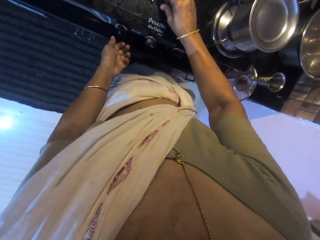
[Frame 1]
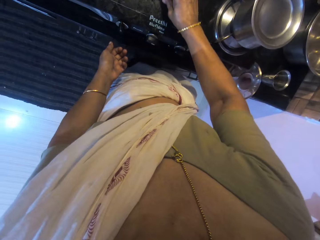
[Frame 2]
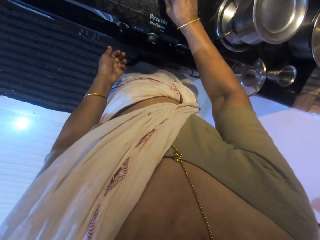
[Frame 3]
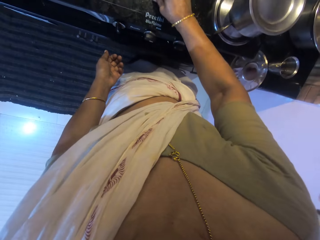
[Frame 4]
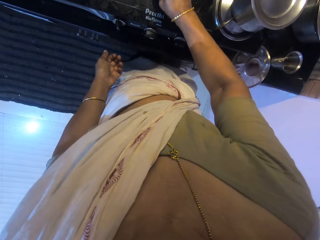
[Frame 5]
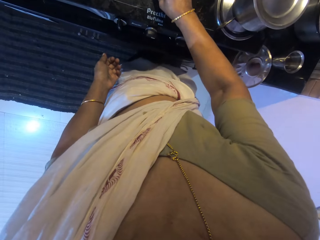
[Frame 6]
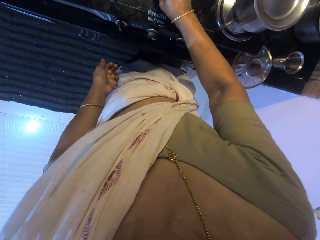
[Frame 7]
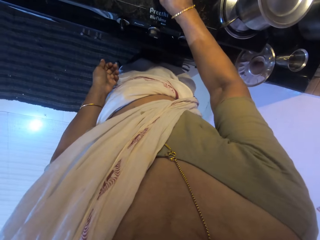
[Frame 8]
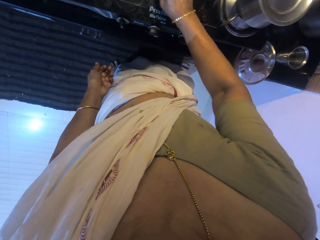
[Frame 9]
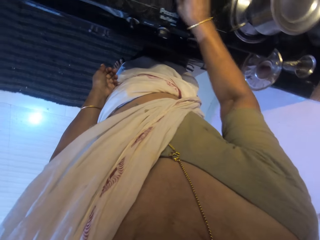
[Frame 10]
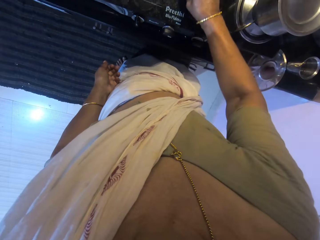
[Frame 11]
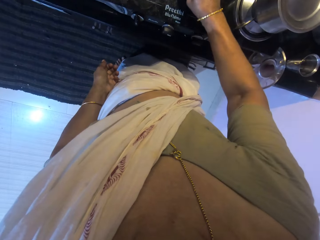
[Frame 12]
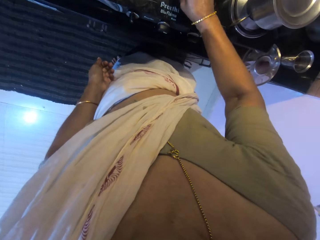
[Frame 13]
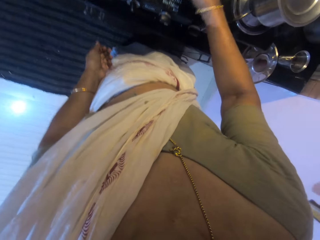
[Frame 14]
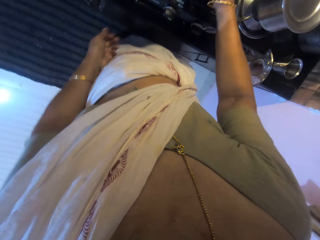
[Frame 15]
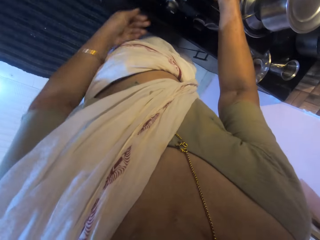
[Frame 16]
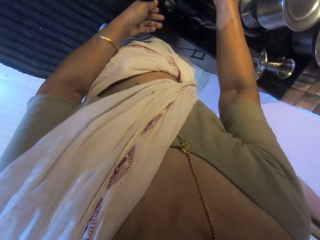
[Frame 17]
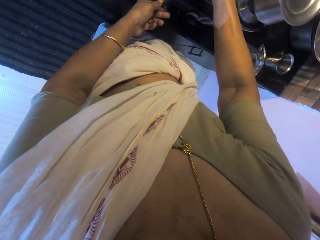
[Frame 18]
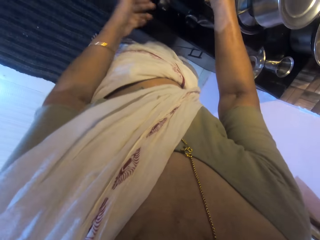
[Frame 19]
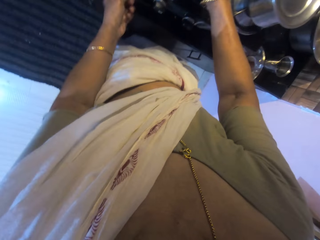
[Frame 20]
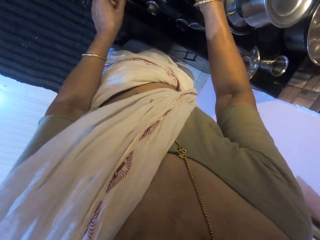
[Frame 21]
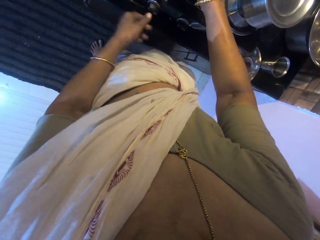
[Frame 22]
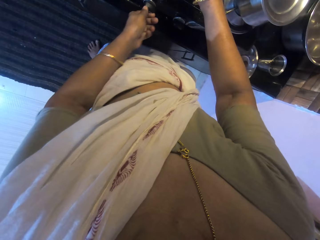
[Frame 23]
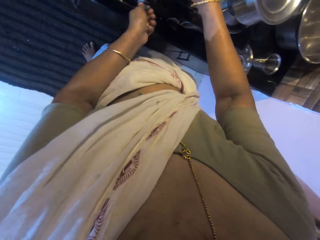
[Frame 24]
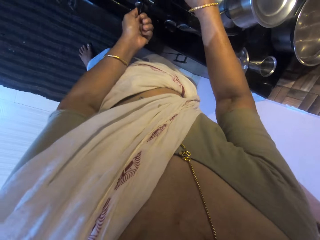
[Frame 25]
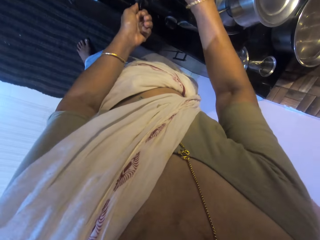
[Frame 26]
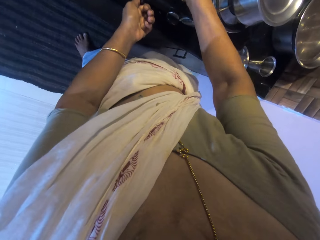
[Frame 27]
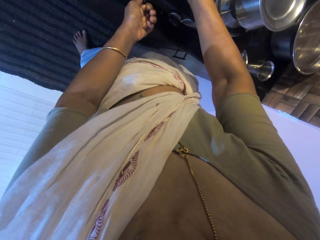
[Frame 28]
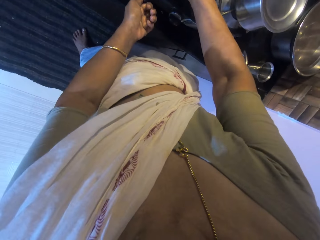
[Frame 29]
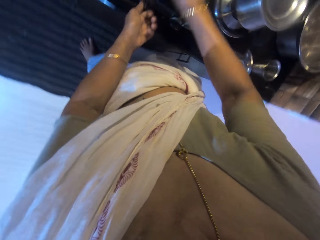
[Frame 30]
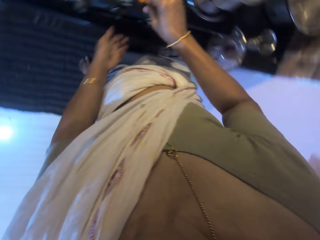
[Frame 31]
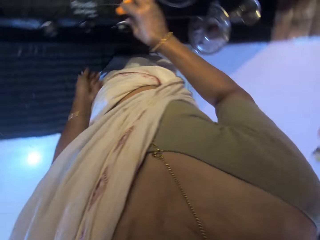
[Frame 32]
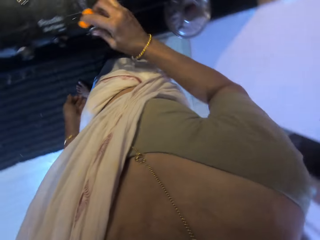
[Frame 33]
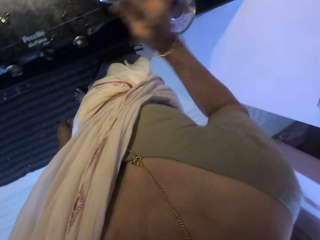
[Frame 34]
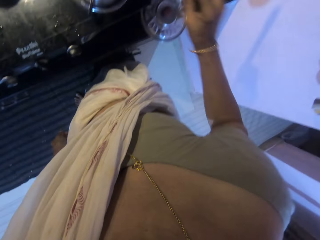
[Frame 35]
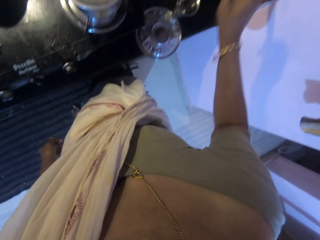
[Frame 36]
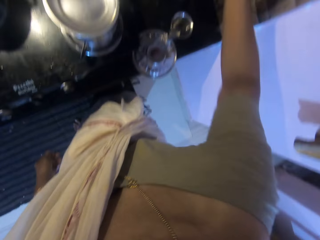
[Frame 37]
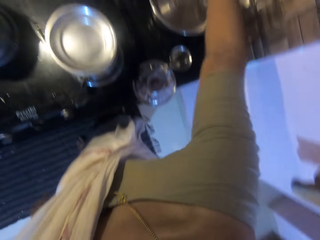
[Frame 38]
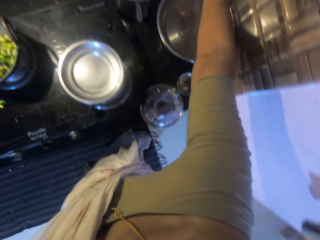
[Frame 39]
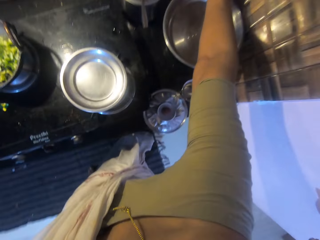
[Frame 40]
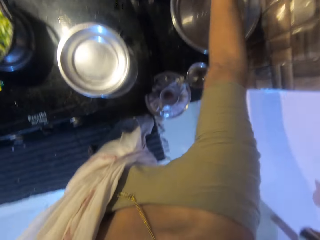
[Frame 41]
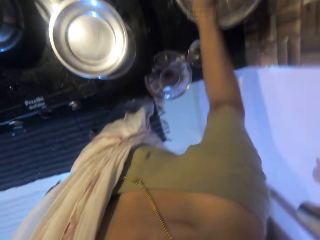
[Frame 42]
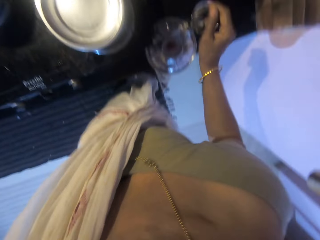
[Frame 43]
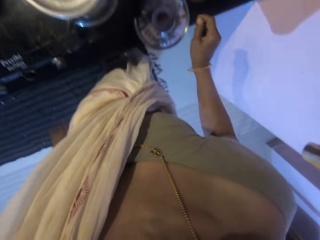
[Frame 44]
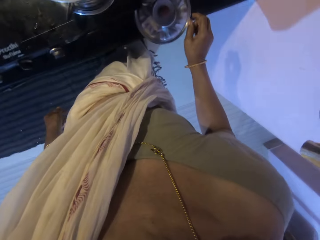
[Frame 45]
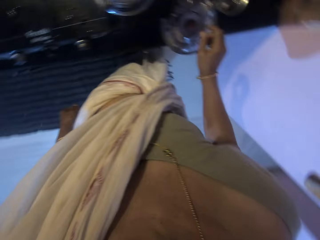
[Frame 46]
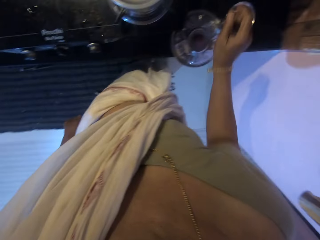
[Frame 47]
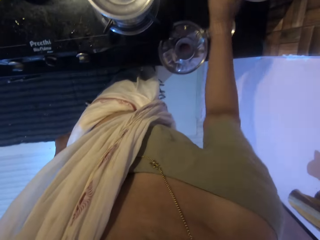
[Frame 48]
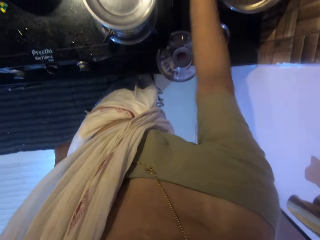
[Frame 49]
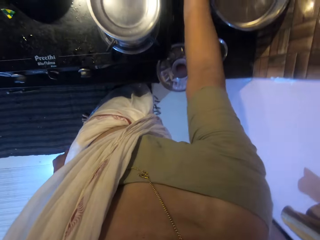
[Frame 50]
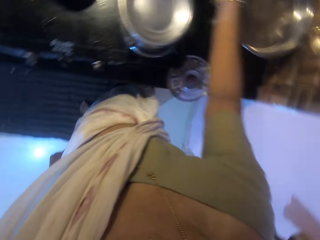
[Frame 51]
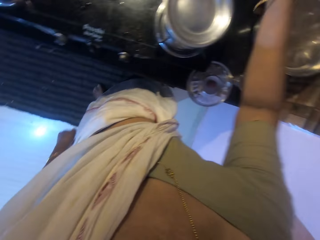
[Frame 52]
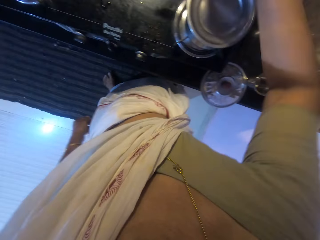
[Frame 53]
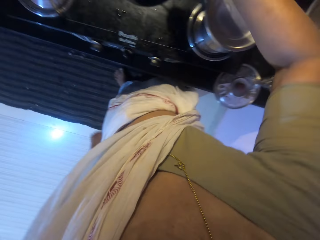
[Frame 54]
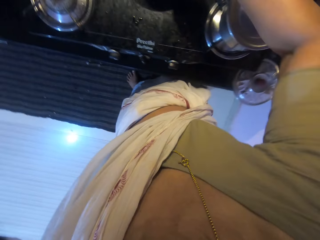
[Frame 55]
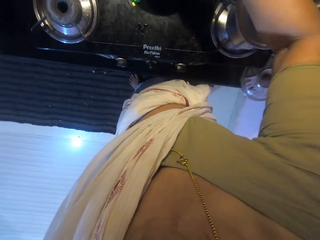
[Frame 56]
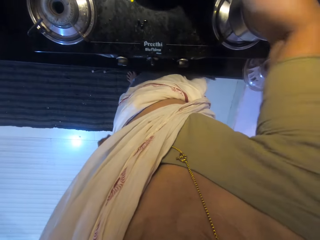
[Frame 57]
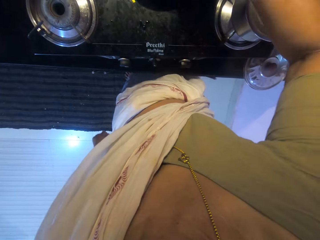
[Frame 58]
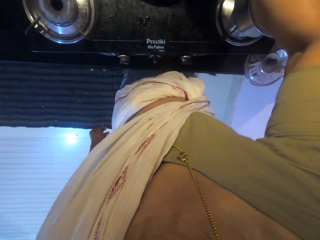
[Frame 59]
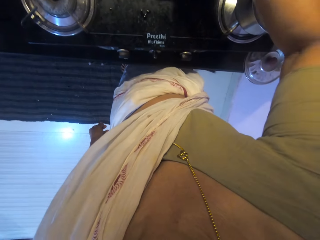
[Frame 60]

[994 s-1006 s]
The camera wearer lights the cooker with the lighter in her right hand. She puts something on the cooker. She turns a gas knob on the cooker with her left hand. She turns the gas knob again. She lights the cooker with the lighter in her right hand. She opens the cooker. She drops the lighter on the countertop with her right hand. She touches something.

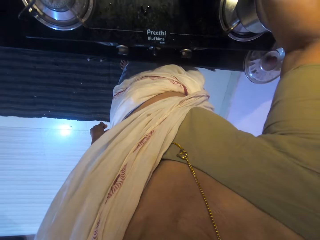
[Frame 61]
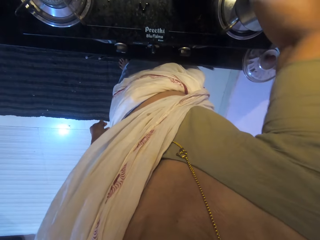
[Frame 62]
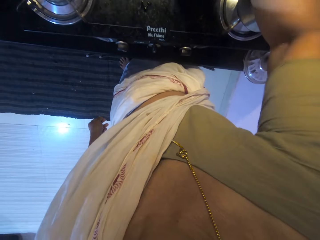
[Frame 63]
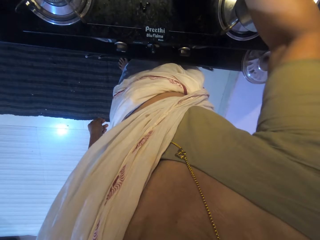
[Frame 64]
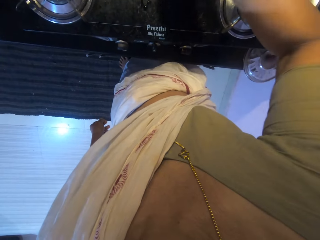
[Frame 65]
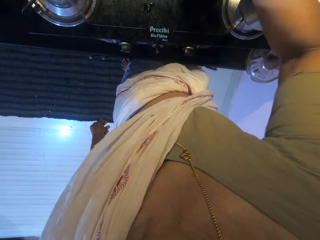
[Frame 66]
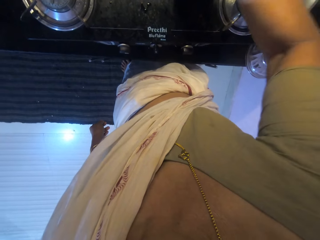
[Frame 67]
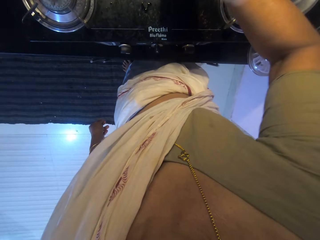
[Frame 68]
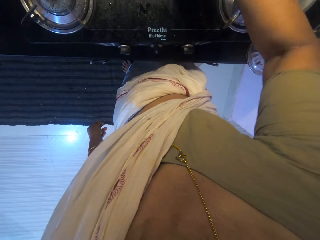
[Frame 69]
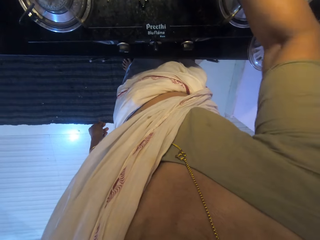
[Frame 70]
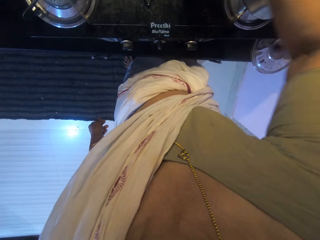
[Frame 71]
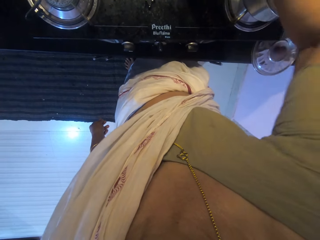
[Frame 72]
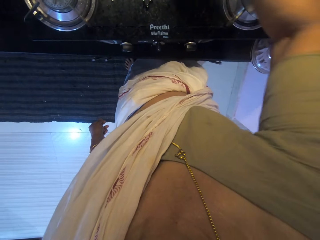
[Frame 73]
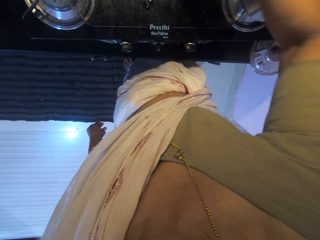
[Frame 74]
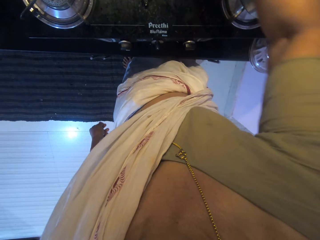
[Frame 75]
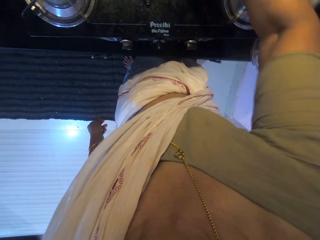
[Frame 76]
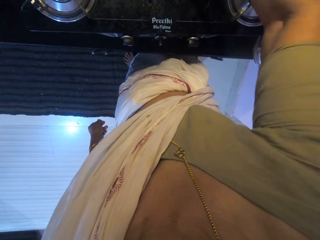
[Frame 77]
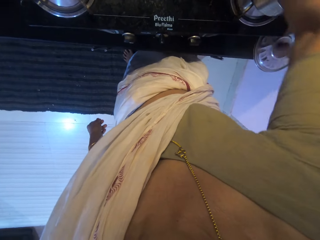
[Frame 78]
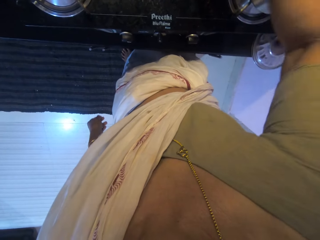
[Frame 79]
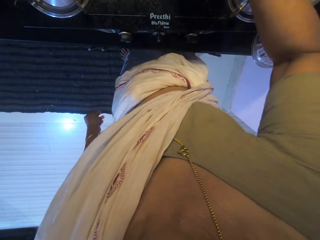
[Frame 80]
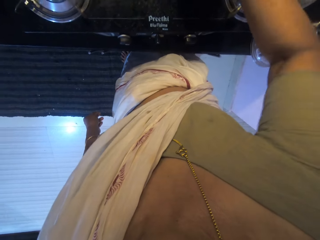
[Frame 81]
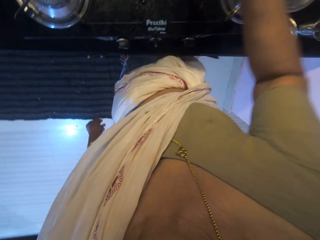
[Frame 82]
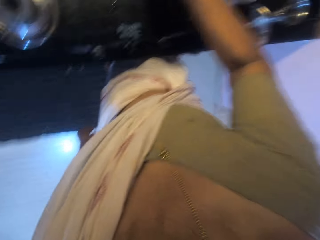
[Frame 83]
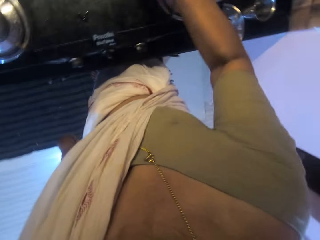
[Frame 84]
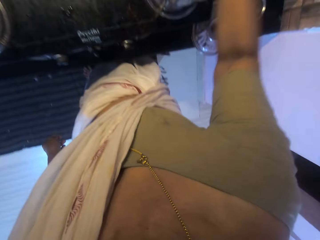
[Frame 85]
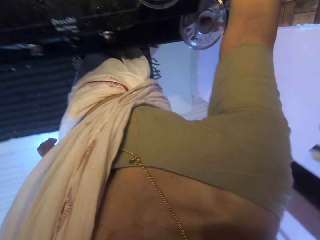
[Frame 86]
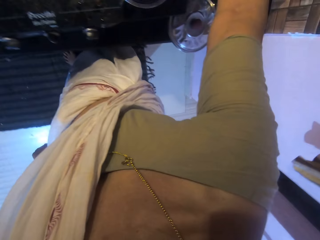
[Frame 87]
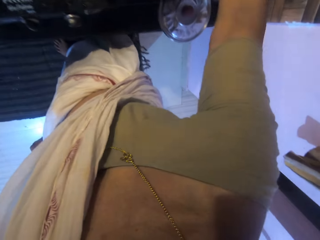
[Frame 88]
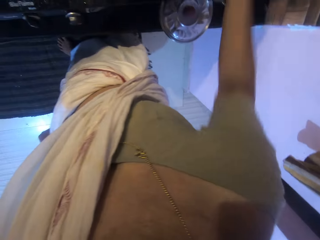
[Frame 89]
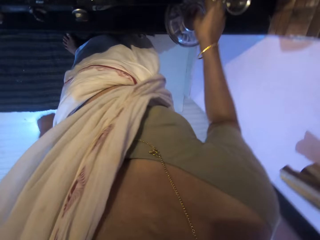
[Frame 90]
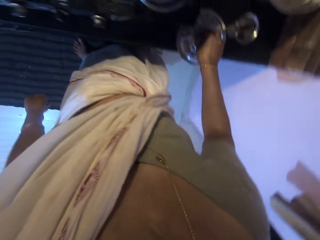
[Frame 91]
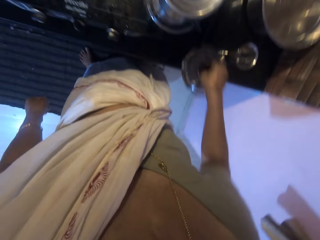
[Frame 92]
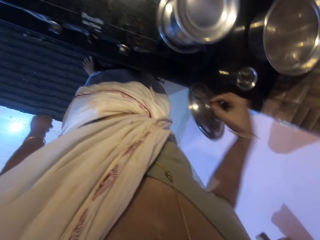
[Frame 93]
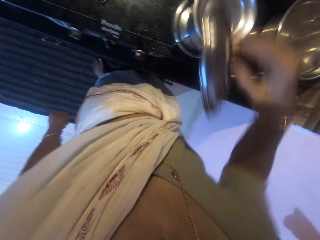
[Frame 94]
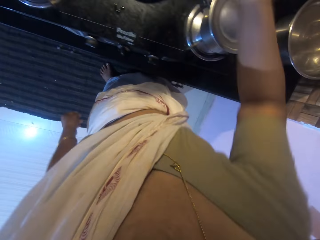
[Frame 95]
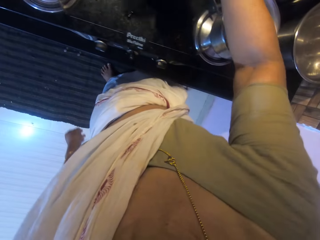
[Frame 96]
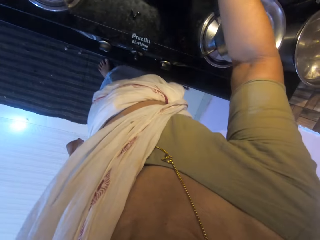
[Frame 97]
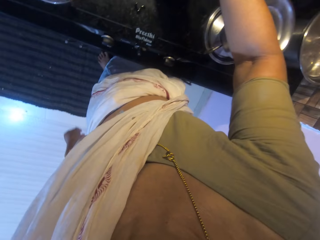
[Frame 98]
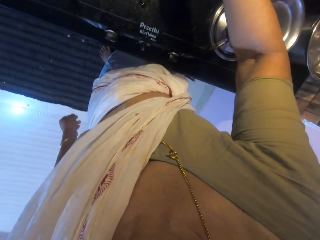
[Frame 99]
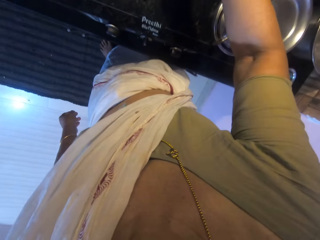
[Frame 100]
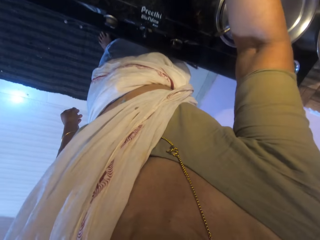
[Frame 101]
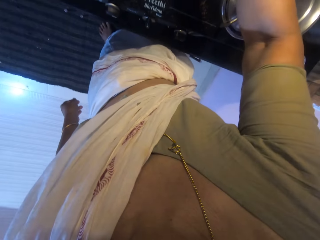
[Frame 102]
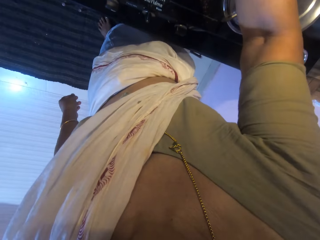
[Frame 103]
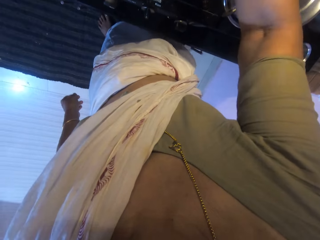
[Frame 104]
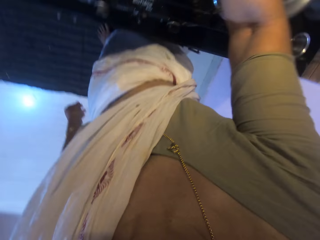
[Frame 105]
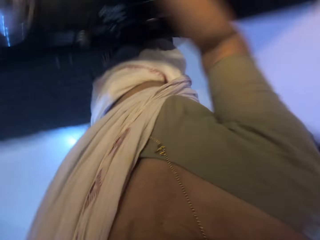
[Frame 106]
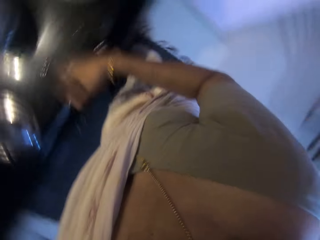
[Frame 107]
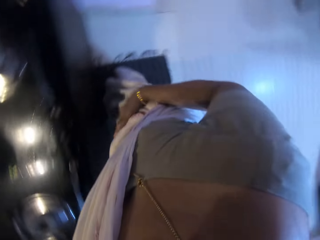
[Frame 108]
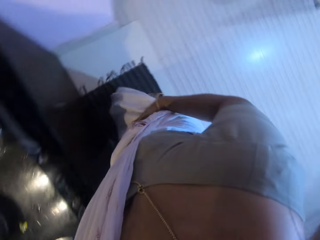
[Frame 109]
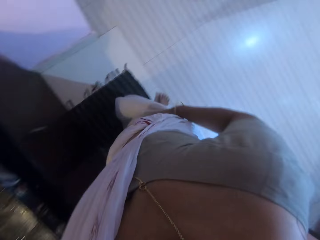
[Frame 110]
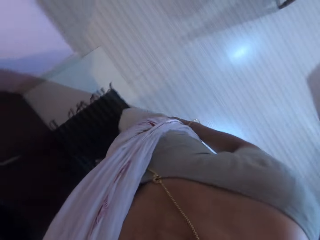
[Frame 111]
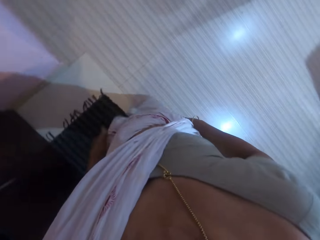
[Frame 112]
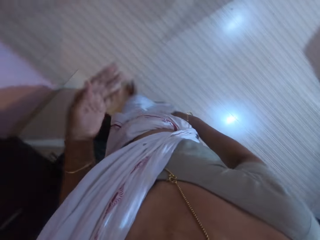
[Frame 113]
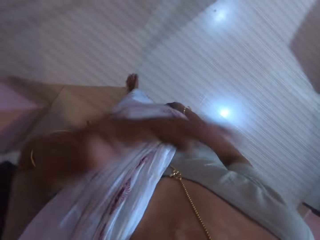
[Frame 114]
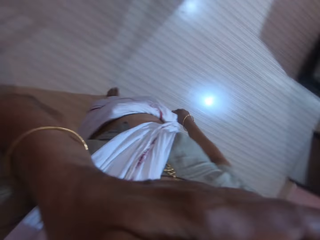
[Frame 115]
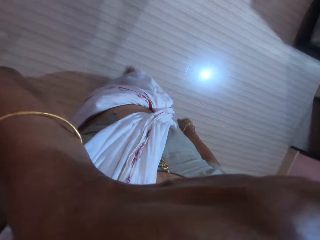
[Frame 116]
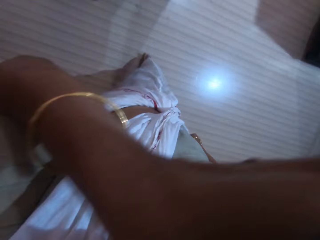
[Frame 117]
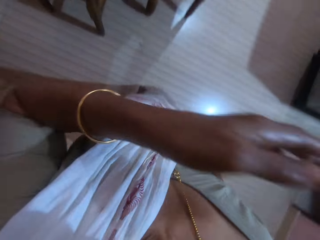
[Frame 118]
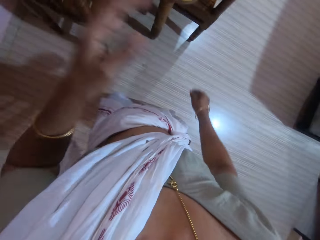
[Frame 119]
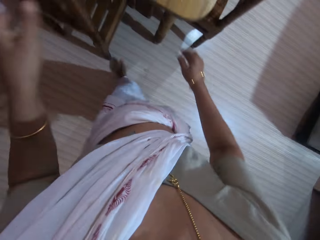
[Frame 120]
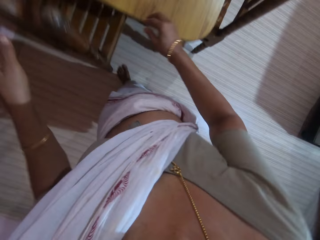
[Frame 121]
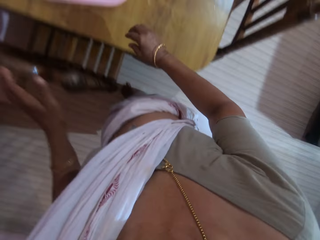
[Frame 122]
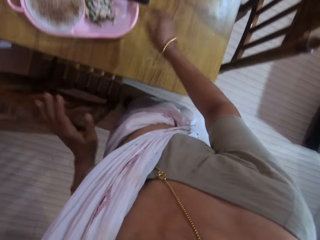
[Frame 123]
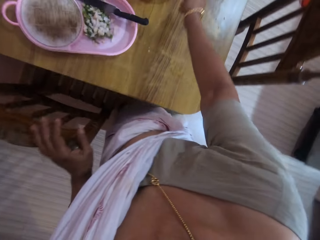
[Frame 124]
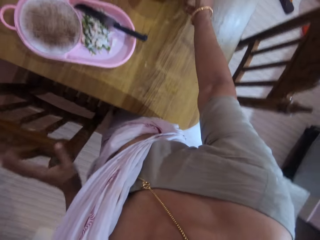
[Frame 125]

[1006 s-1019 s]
The camera wearer turns the vegetable in the pan. She takes the pot cover from the countertop with her right hand. She puts the cover over the pot on the cooker with her right hand. She touches her face with her left hand. She walks towards the table. She touches the chair at the dining table with her left hand.
